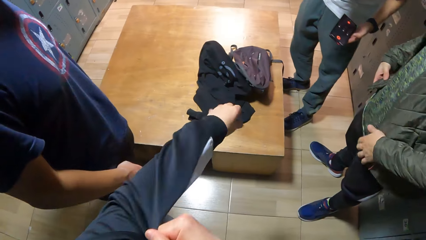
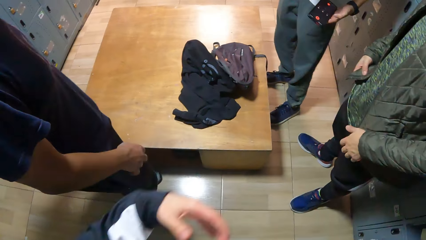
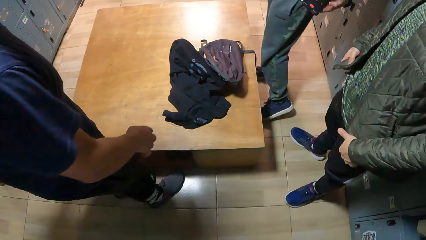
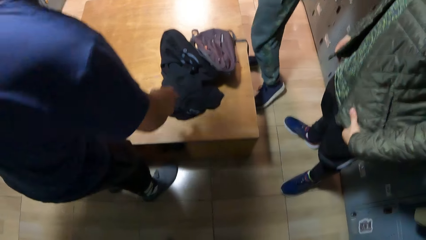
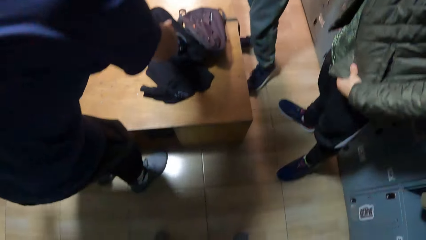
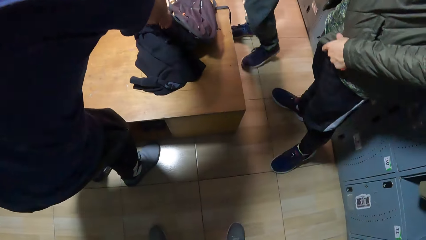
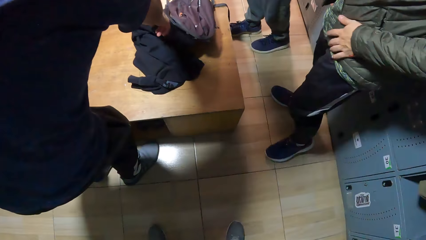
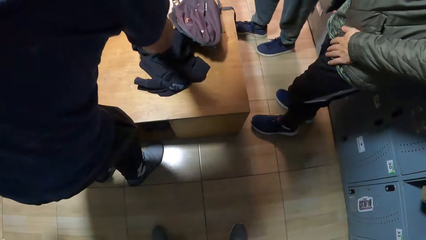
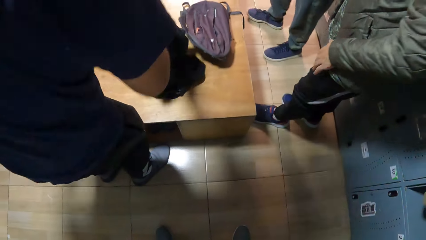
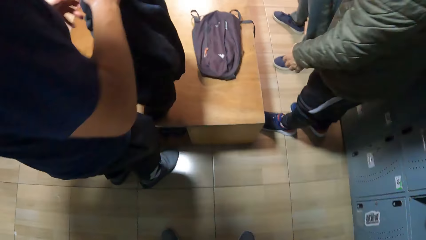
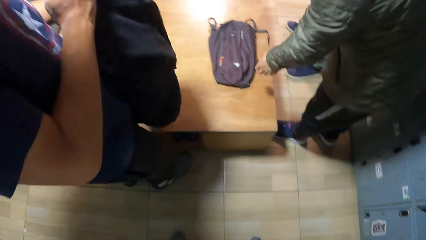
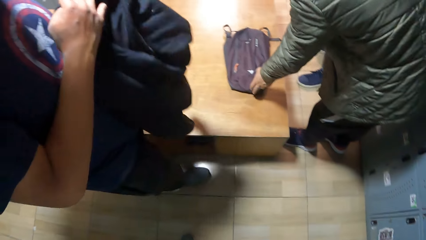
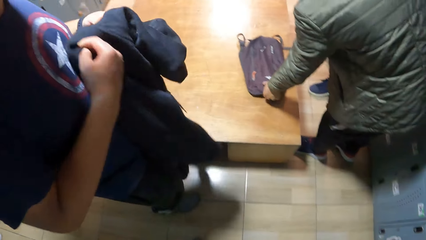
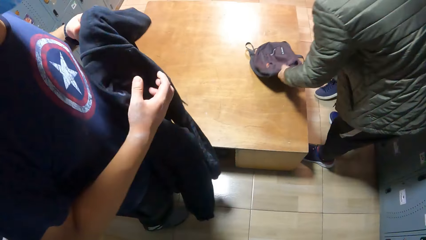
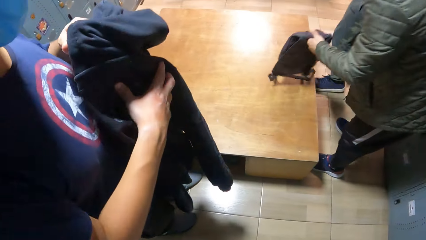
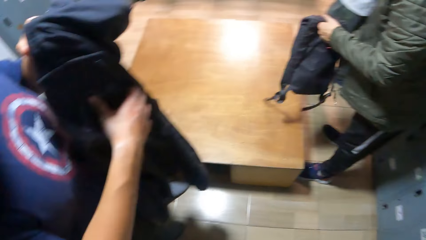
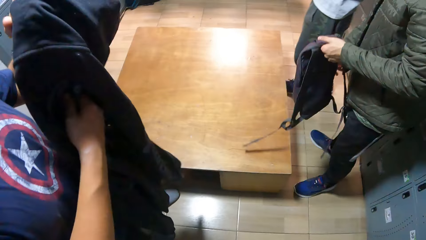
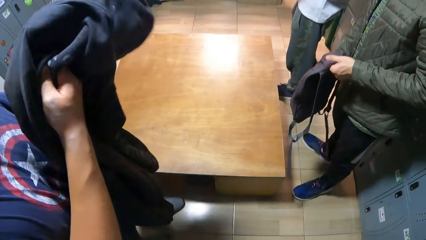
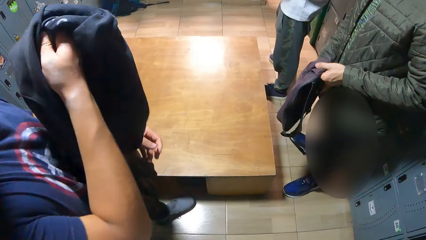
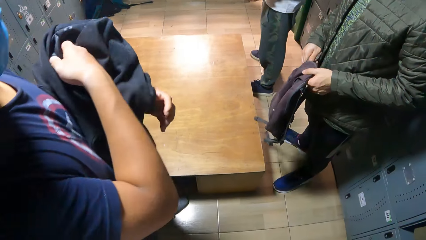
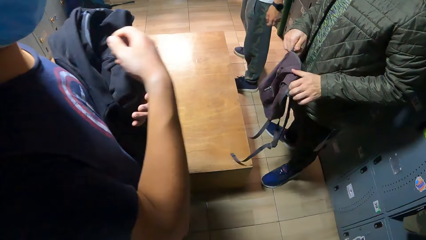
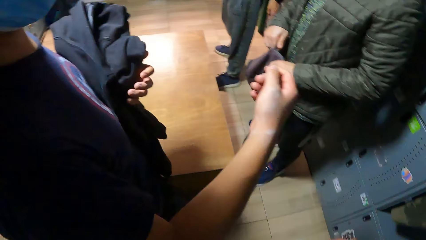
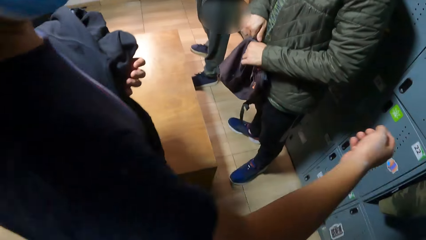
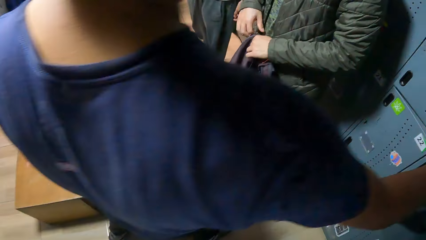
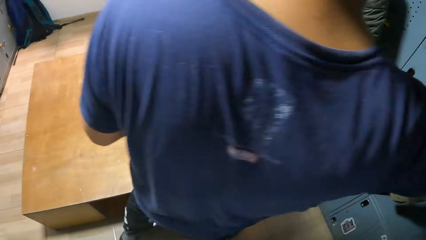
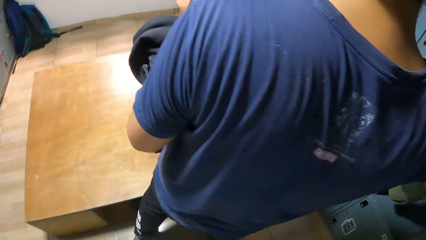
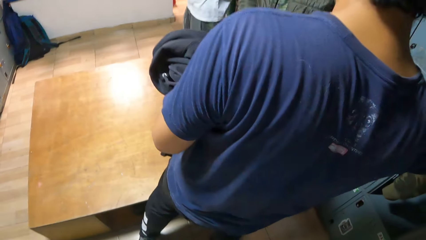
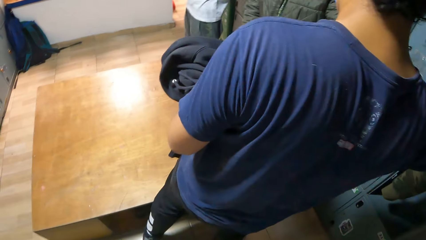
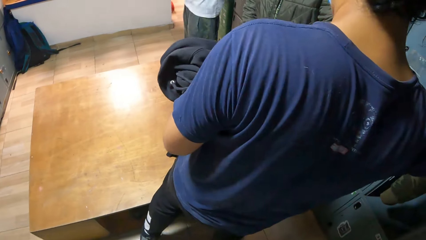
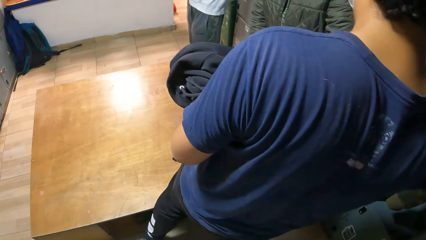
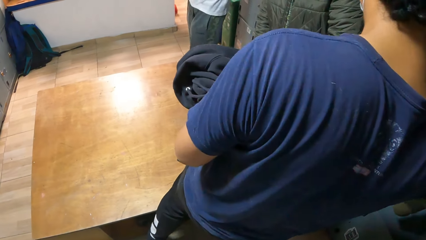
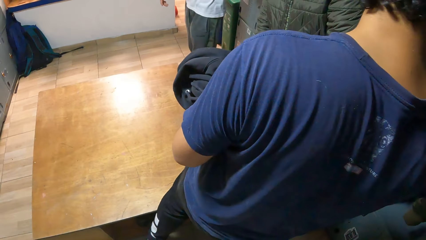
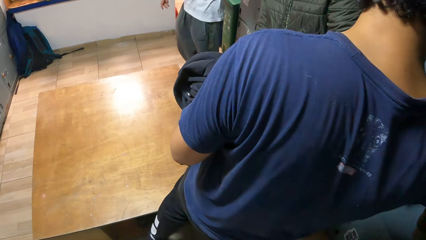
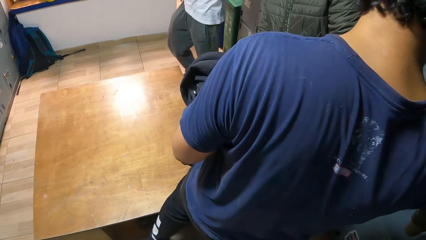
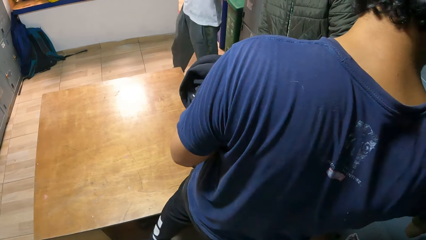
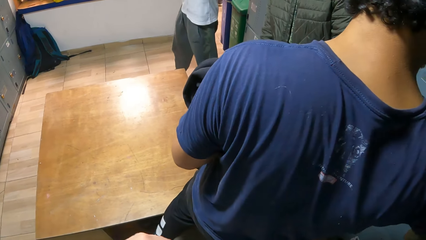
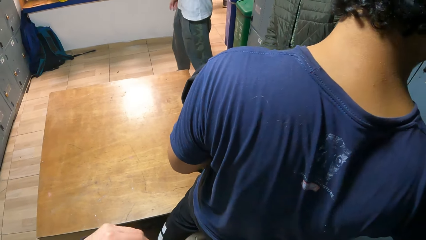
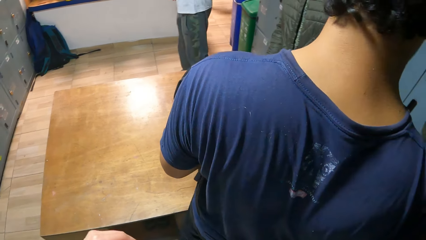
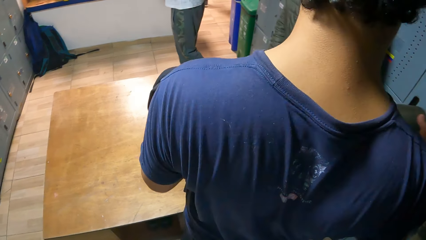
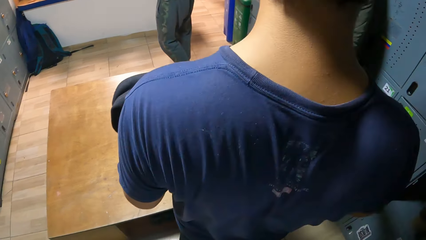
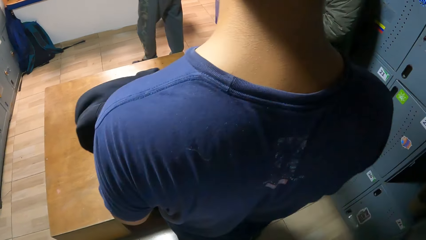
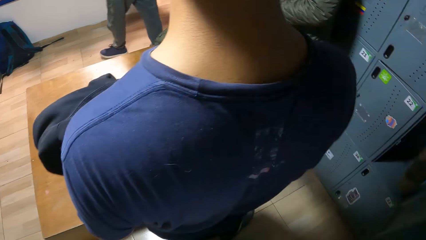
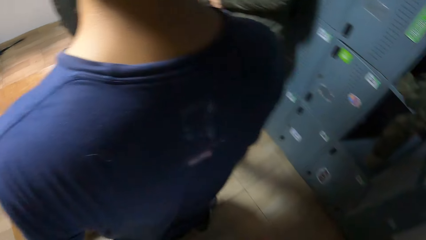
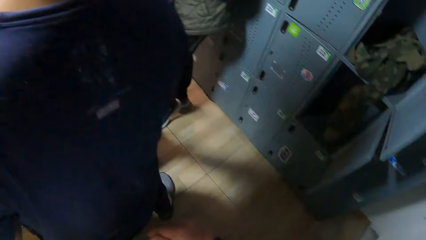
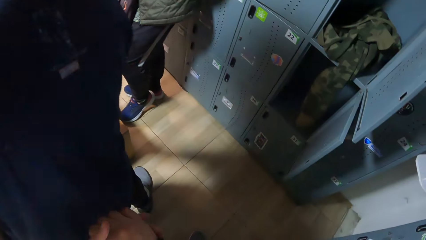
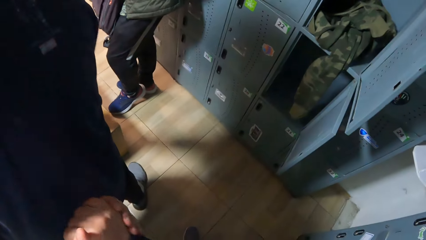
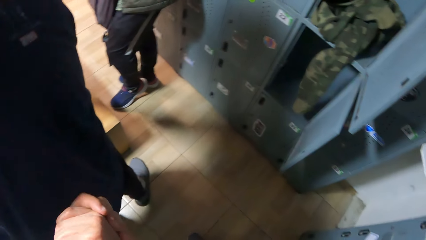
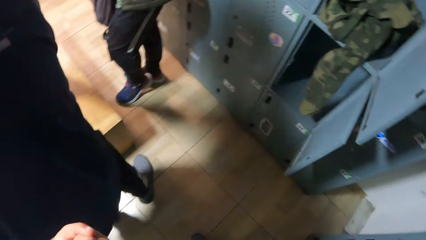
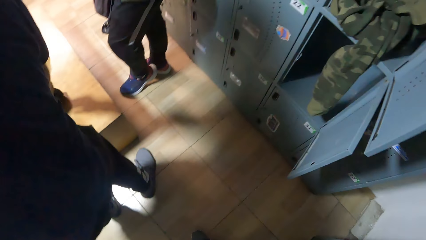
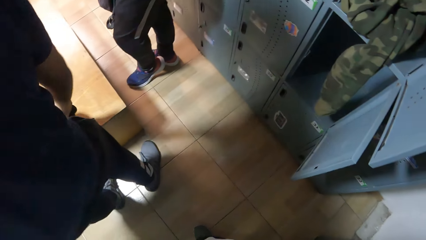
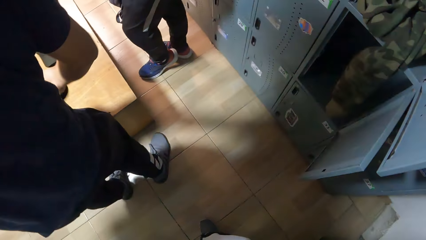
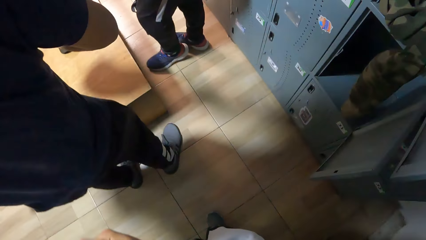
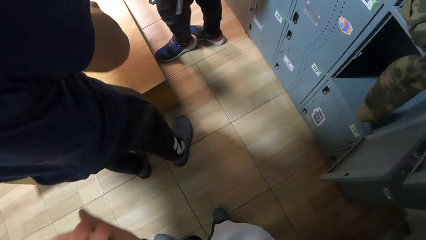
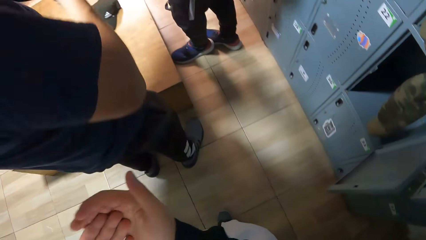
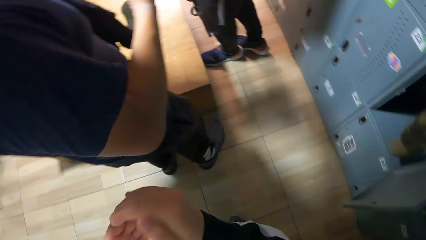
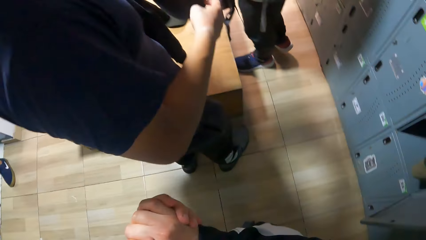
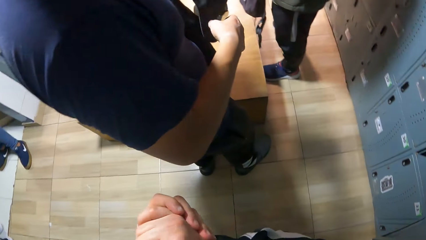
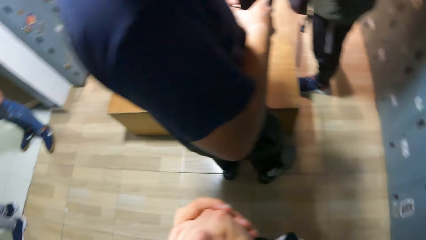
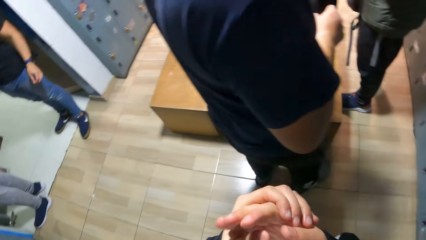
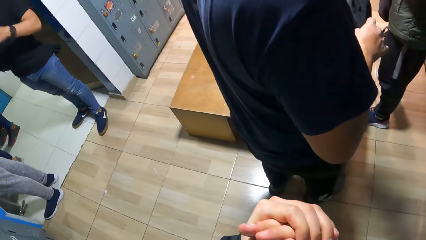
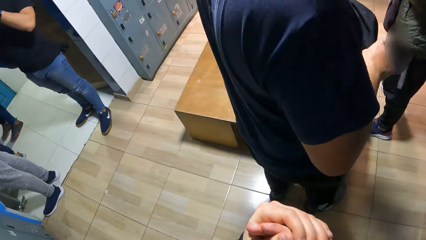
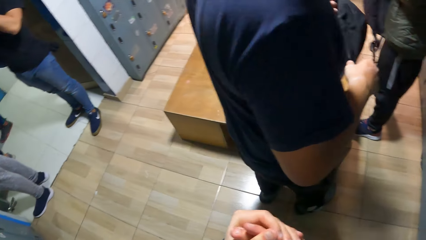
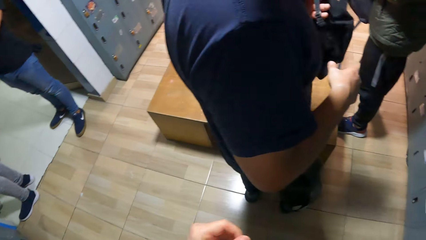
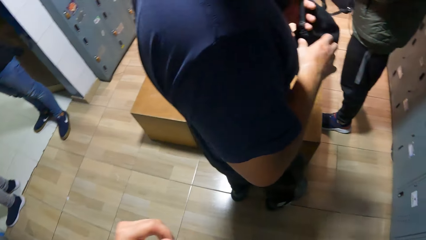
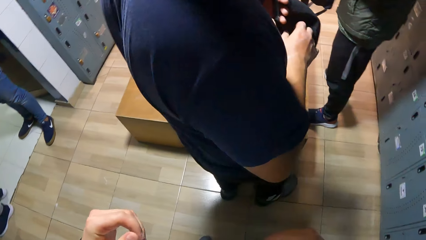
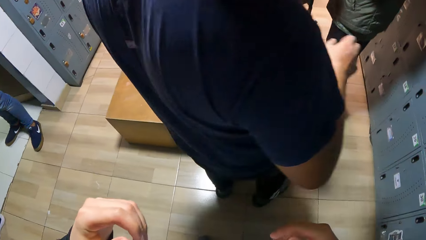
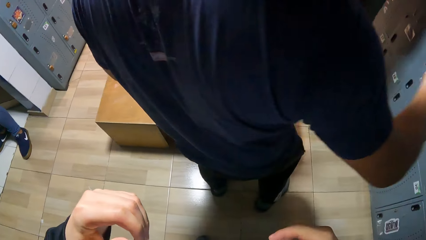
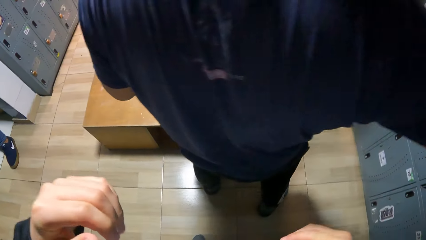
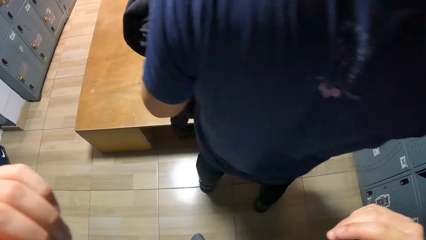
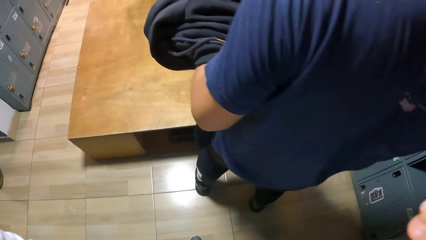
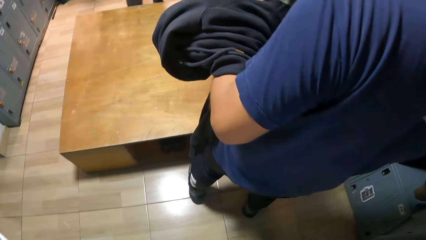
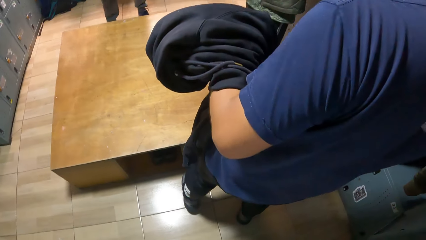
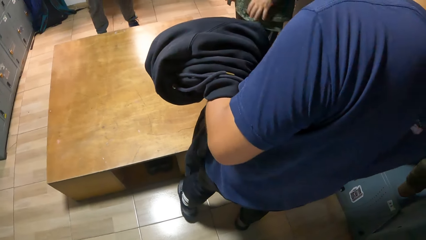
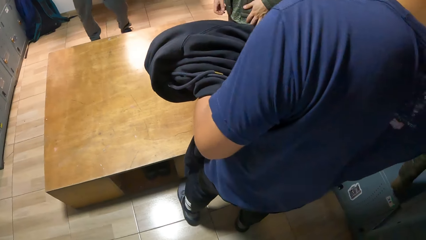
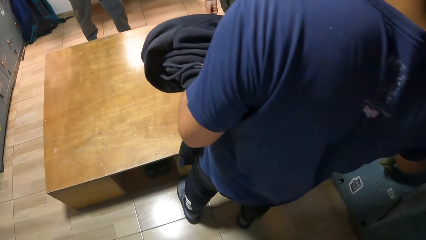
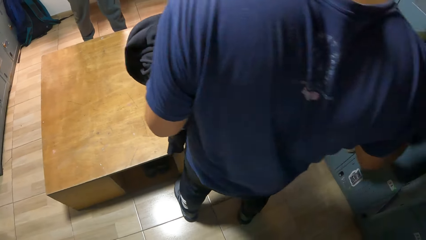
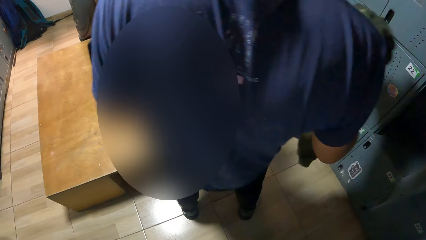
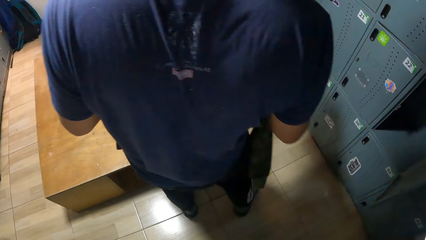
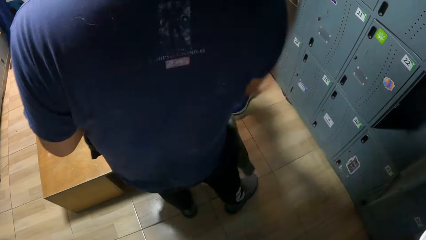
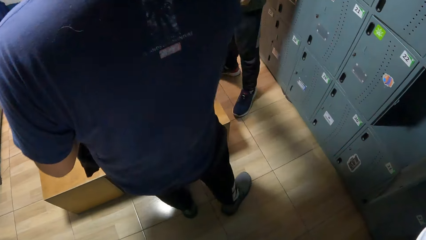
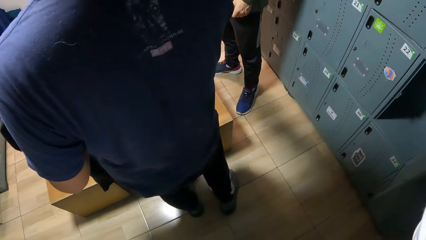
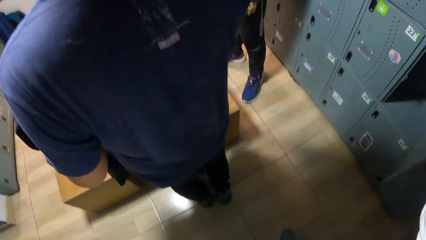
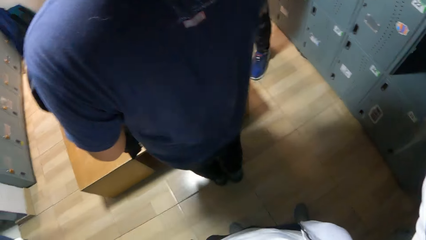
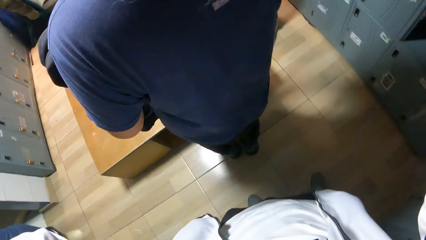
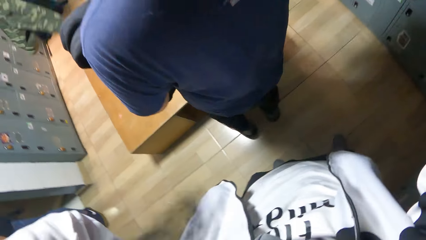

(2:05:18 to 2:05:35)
A man picks up the hoodie on the wooden bench with his right hand. Another man picks up the bag on the wooden bench with his left hand. The camera wearer clasps both hands.
